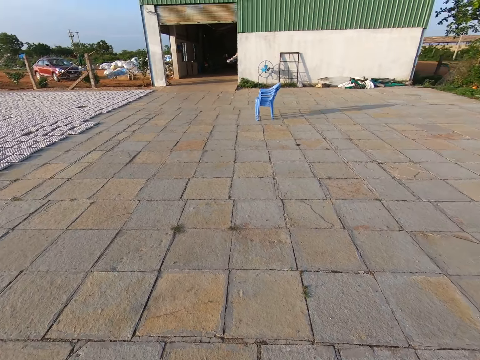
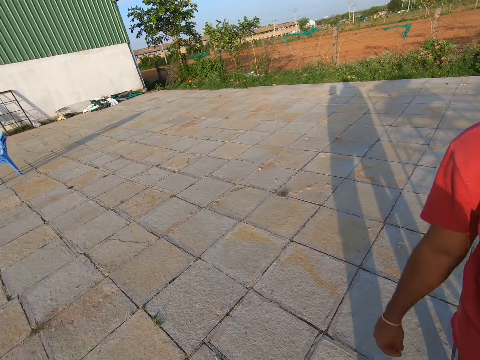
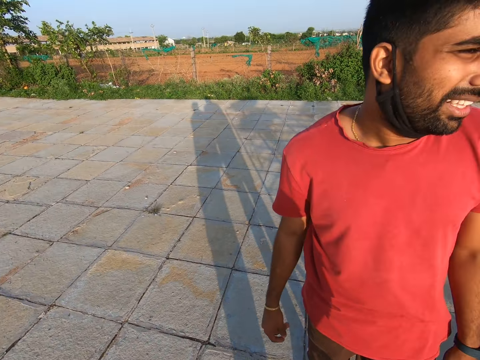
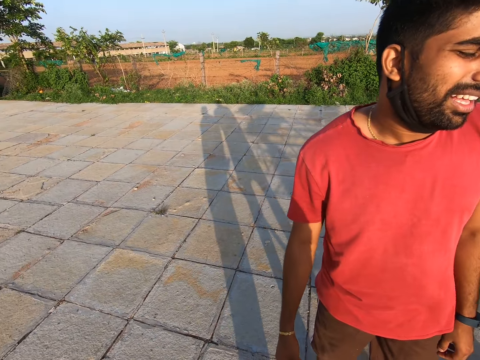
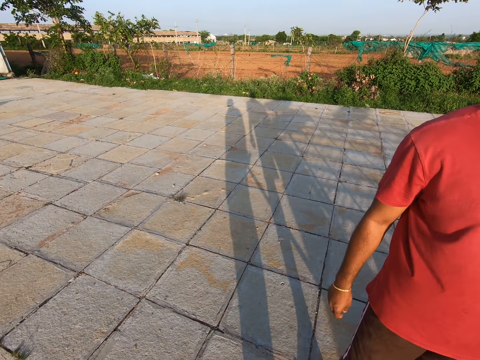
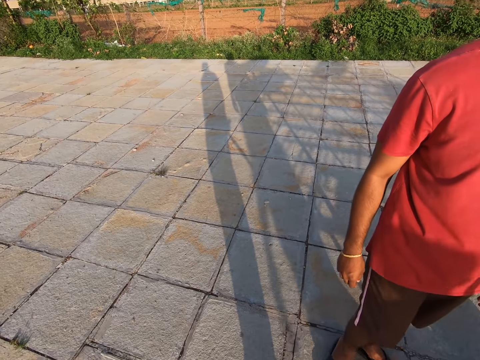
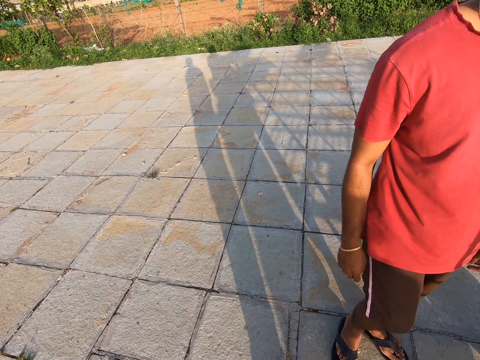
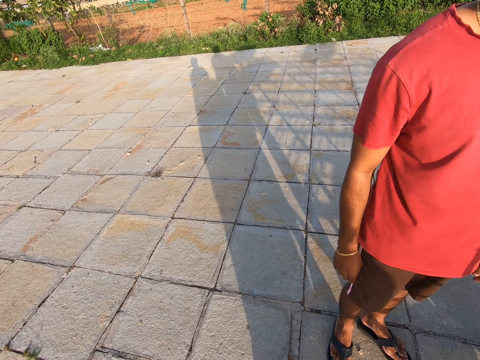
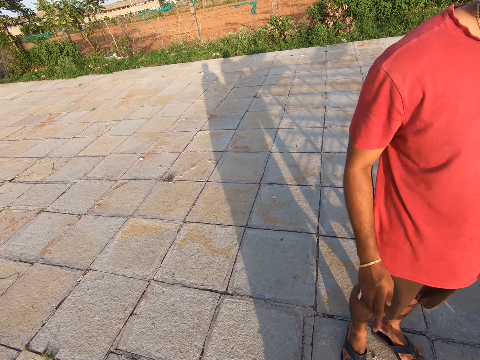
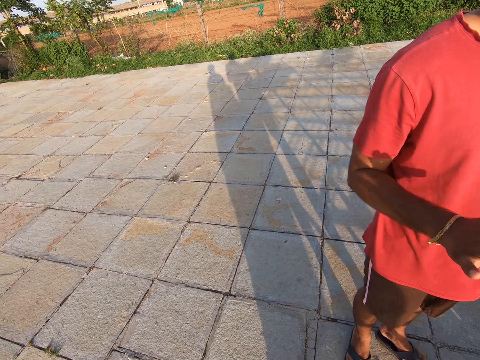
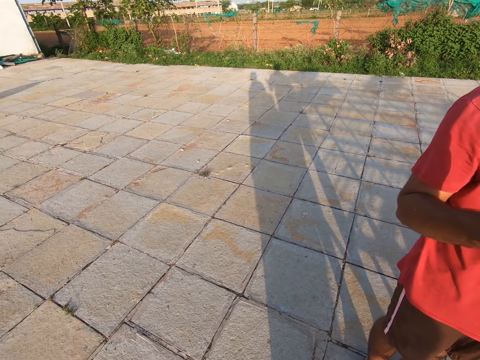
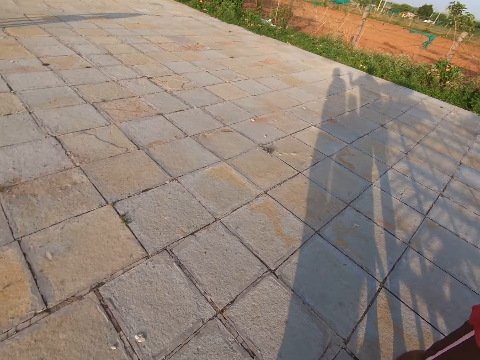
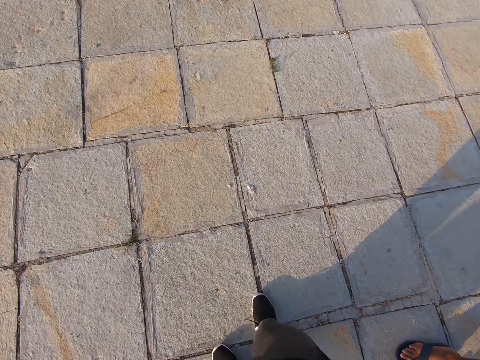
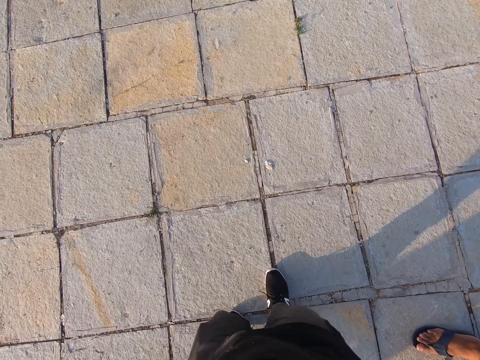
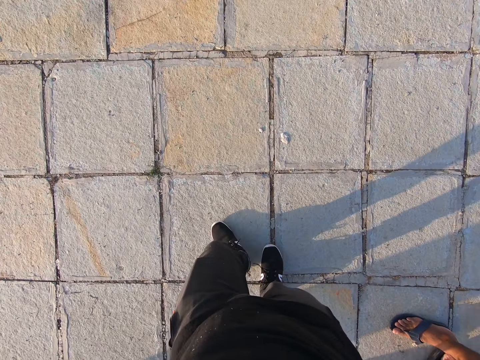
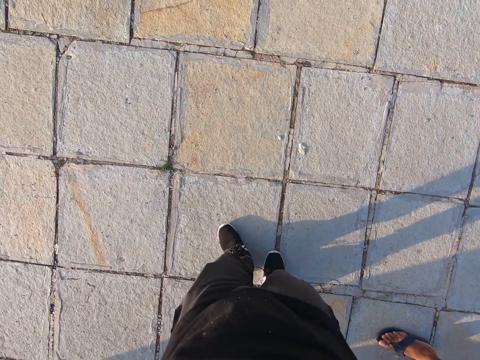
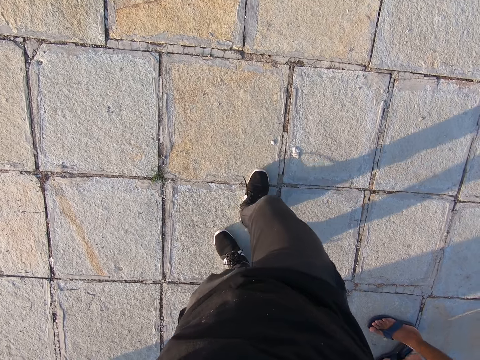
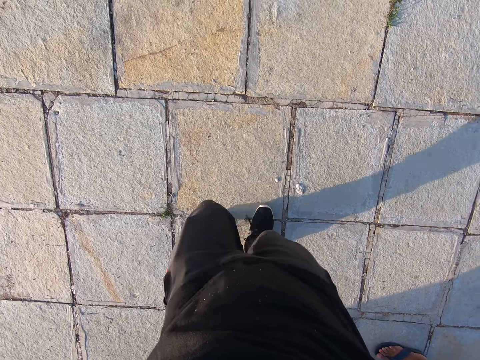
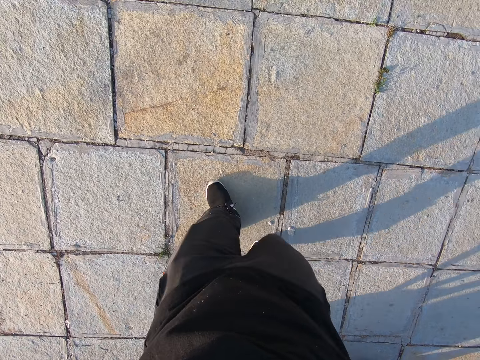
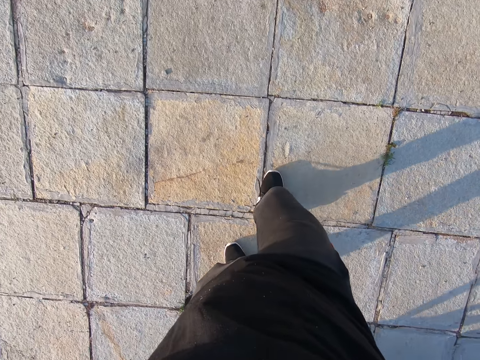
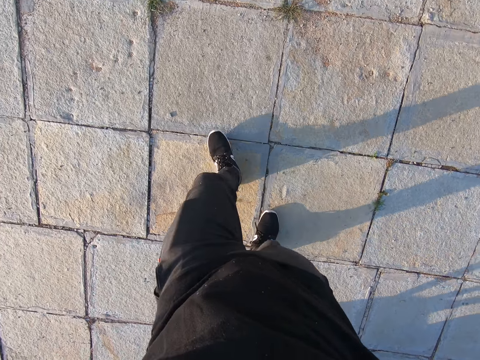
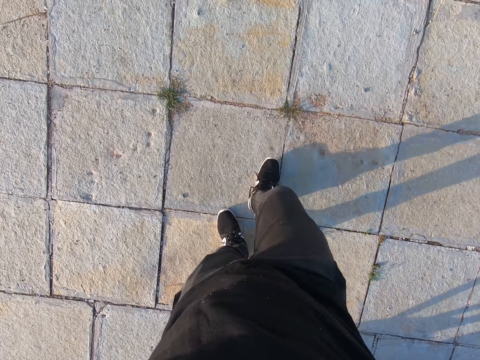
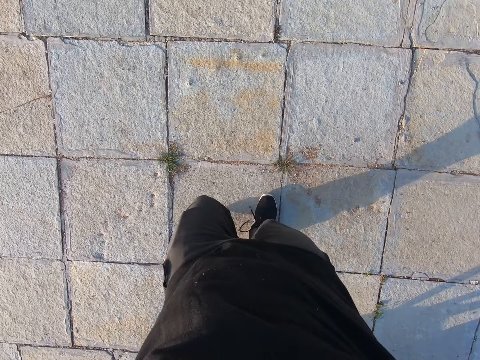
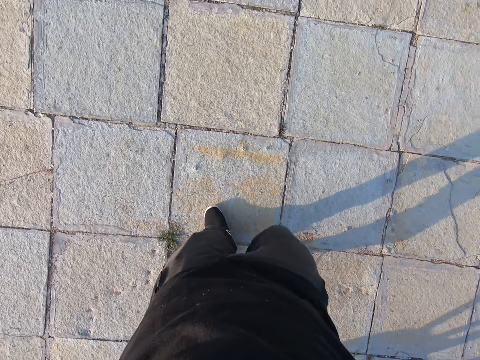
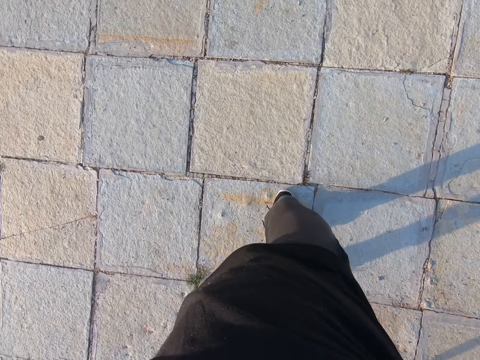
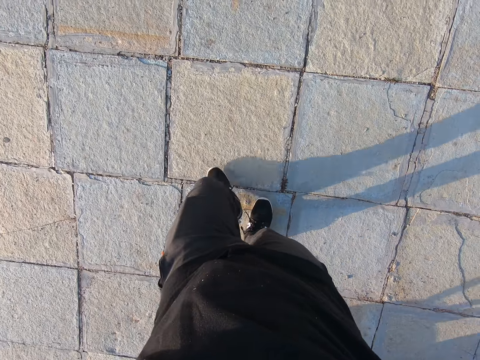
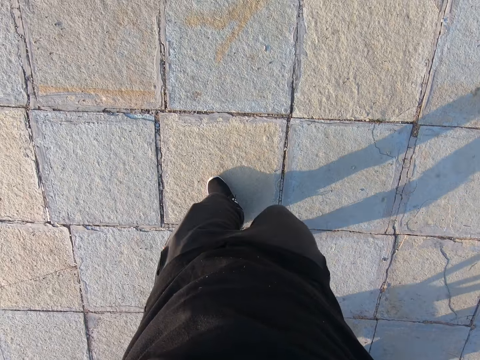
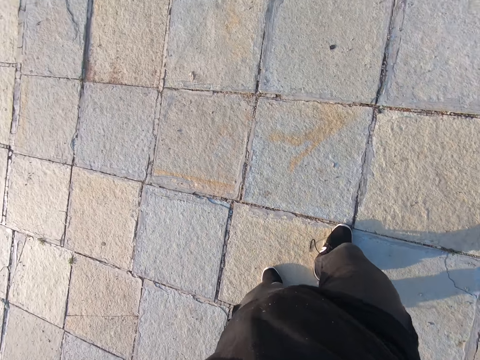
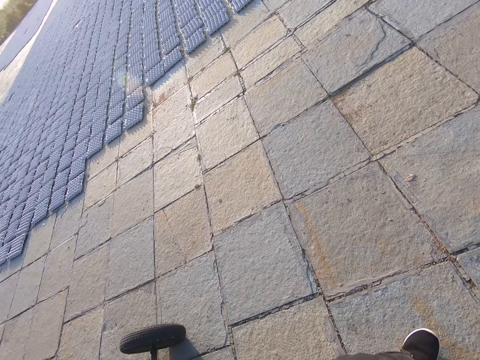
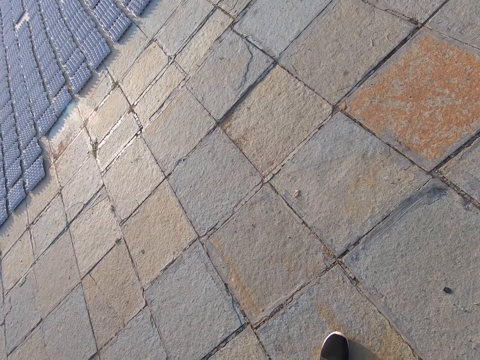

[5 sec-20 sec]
The camera wearer converses with a man. They look at the man. They look at the ground. They walk on the ground to a factory building.

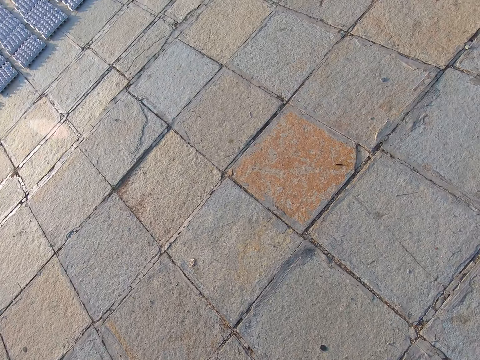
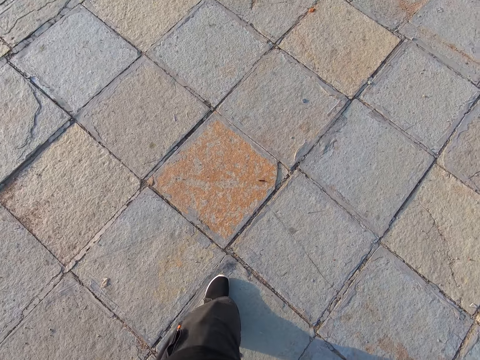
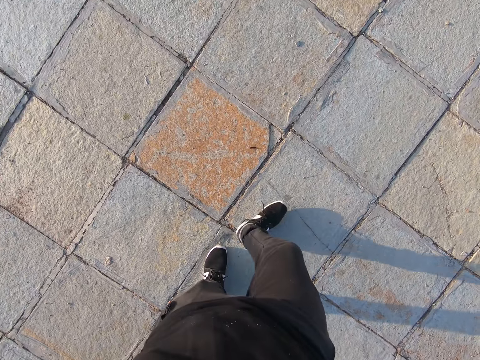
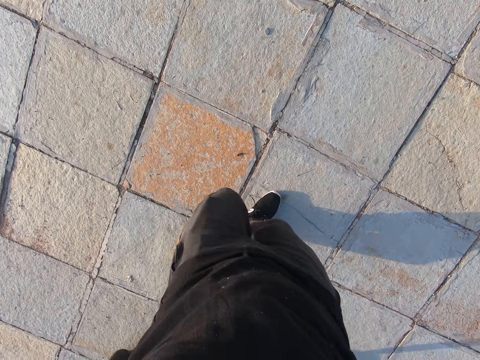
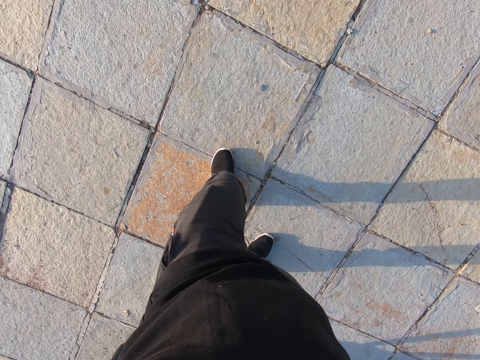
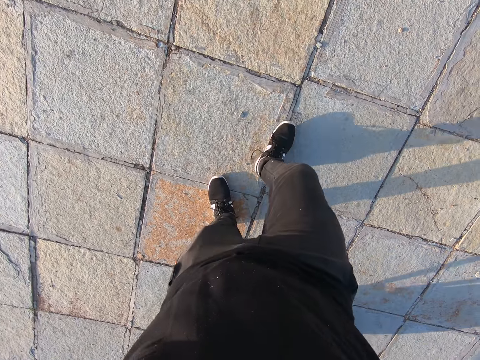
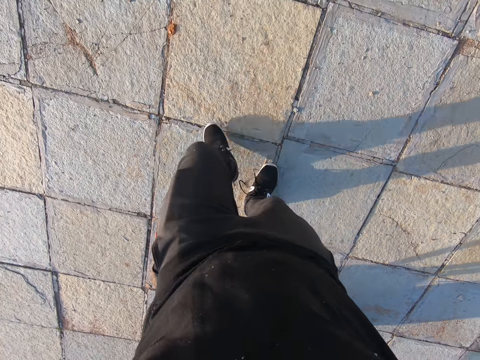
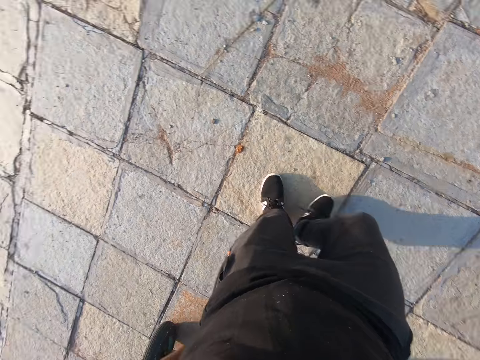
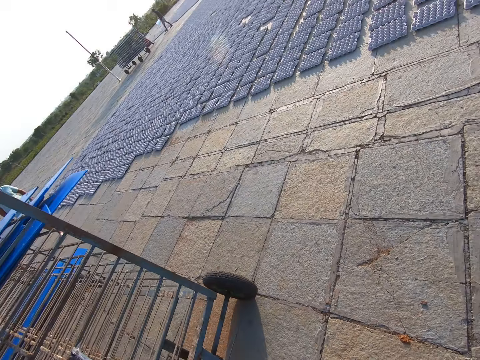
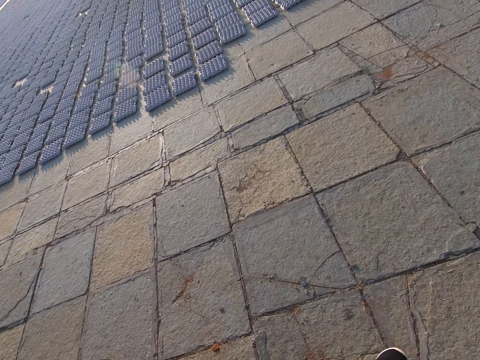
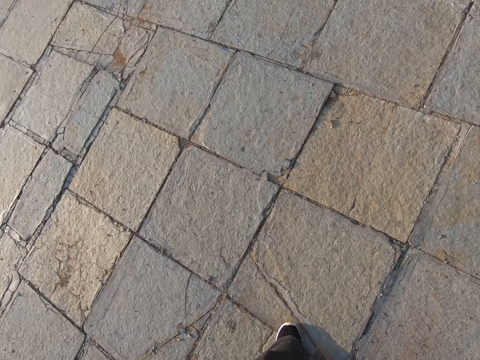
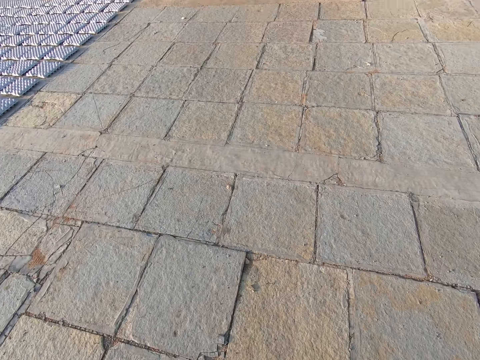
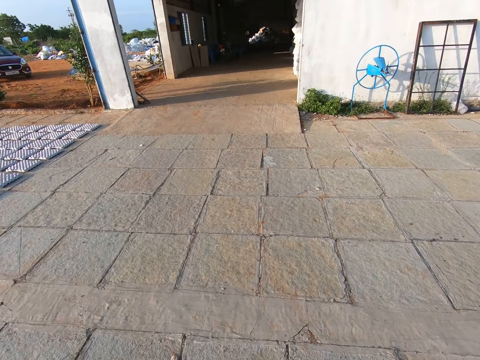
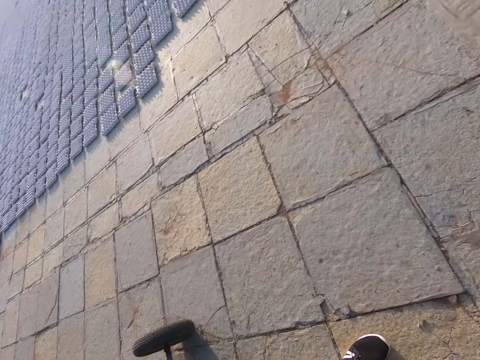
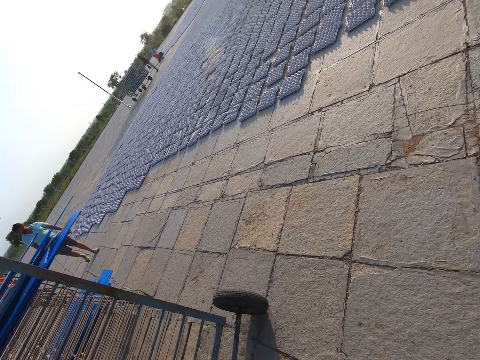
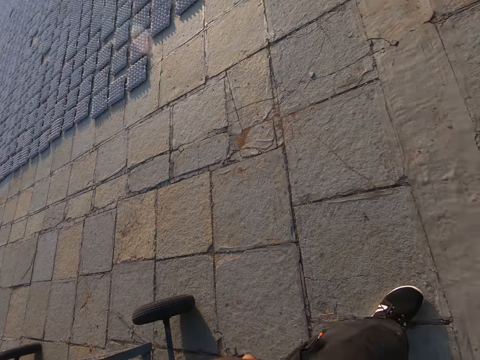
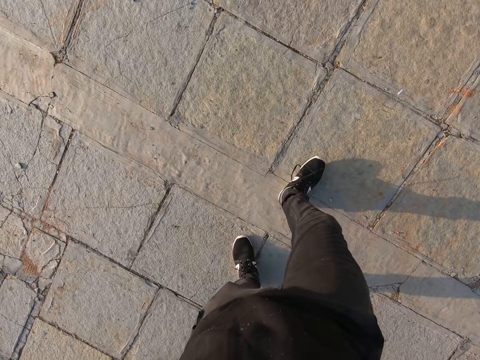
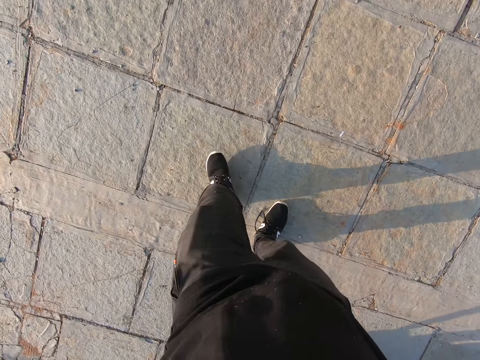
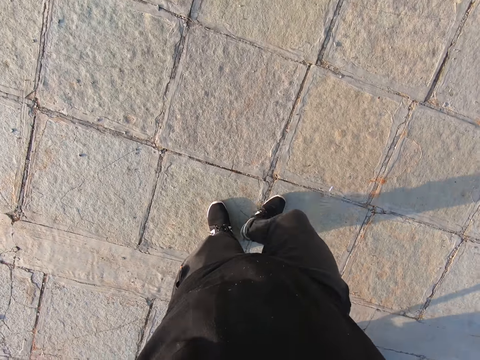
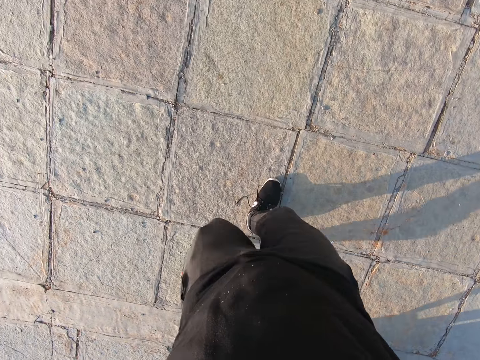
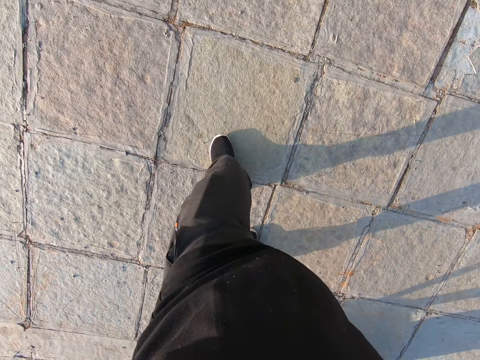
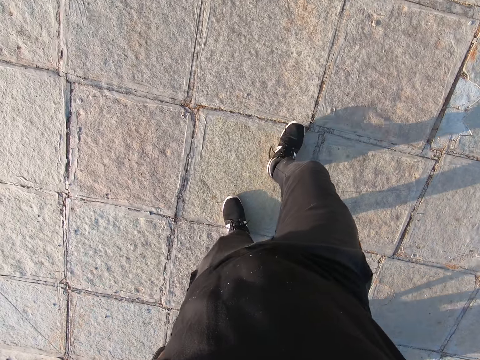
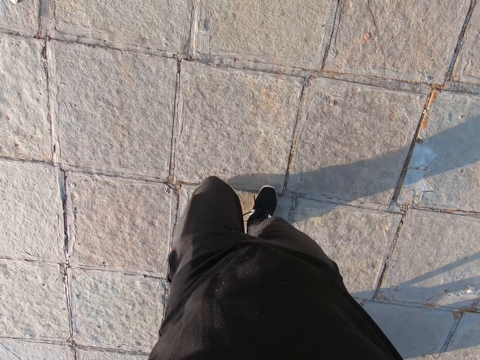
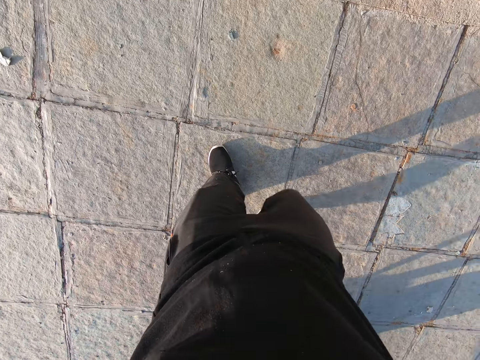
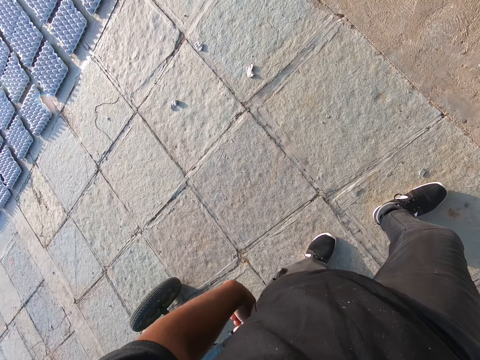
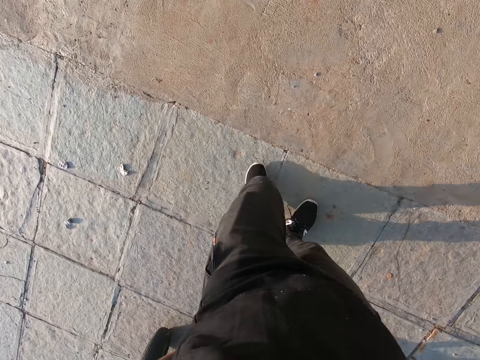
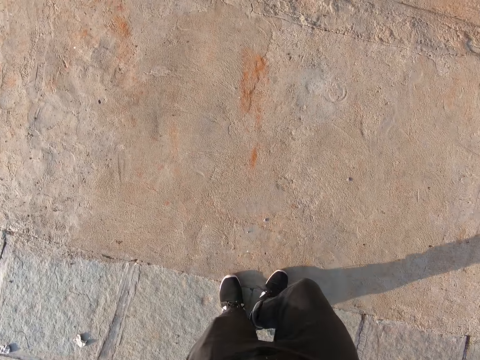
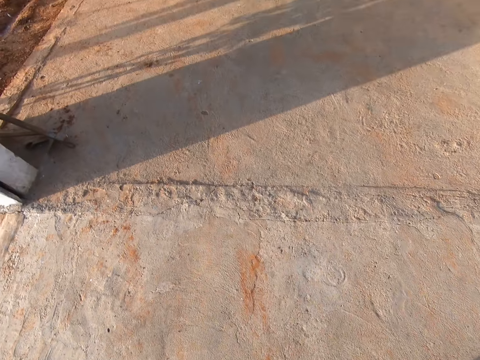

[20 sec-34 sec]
The camera wearer looks around the compound. They look at the ground. They pull a trolley.
